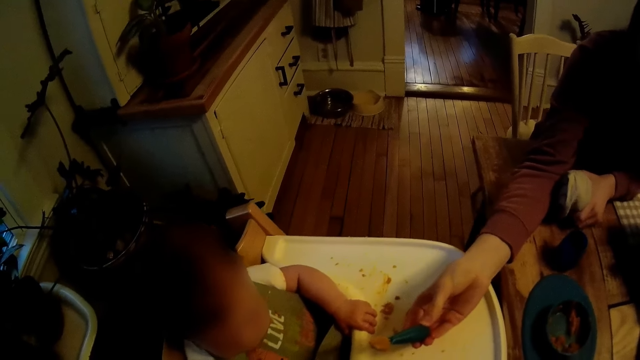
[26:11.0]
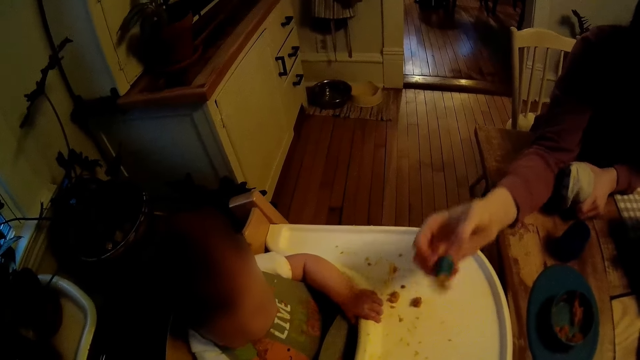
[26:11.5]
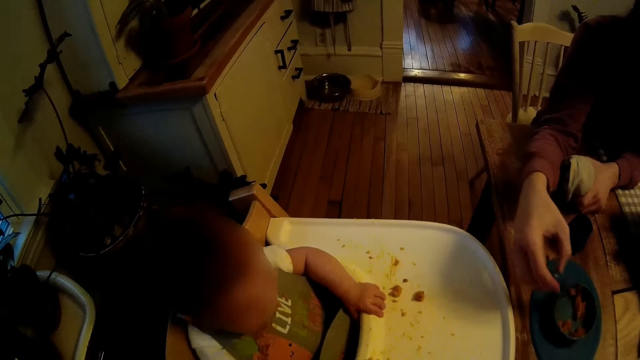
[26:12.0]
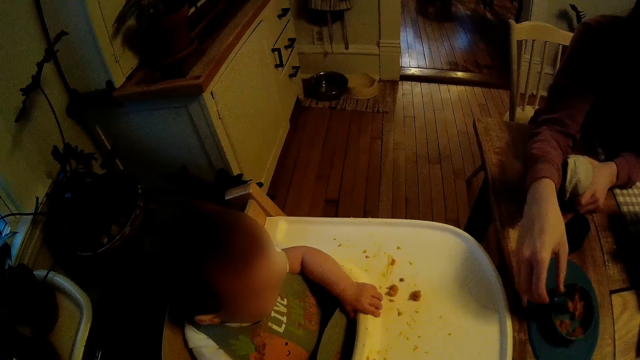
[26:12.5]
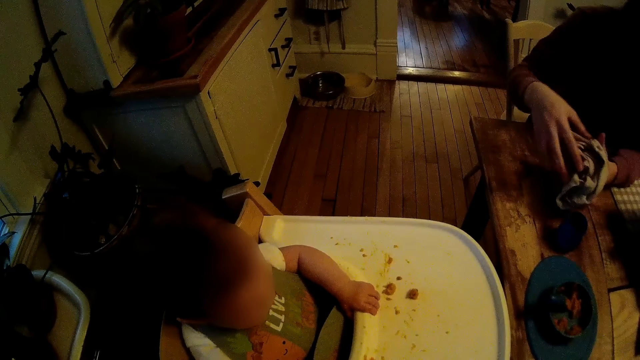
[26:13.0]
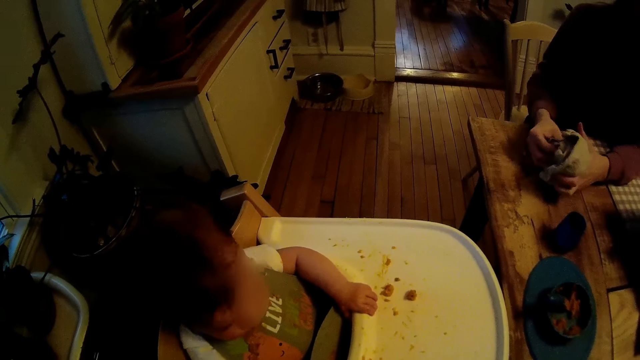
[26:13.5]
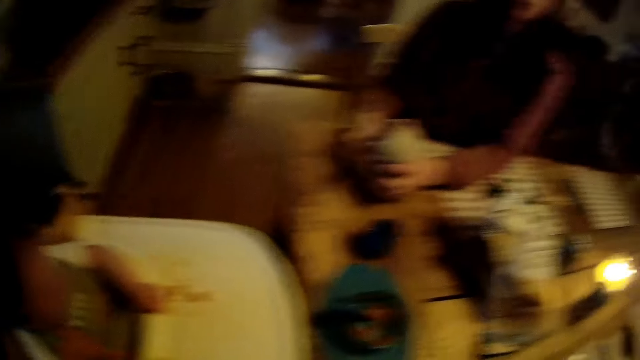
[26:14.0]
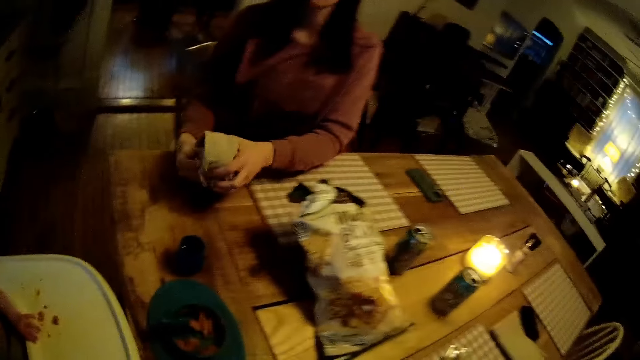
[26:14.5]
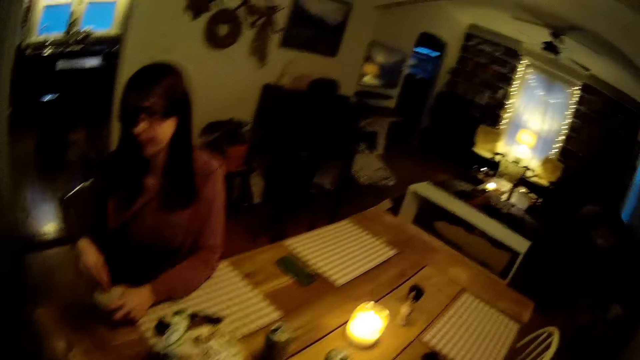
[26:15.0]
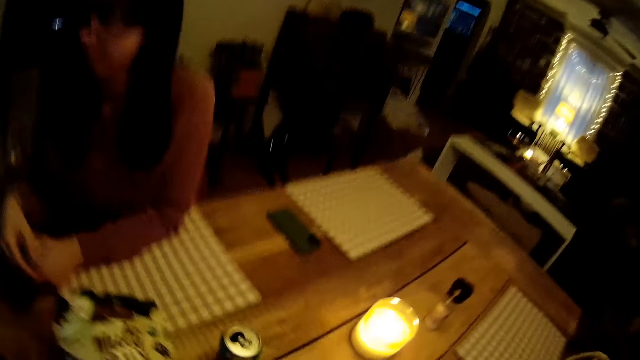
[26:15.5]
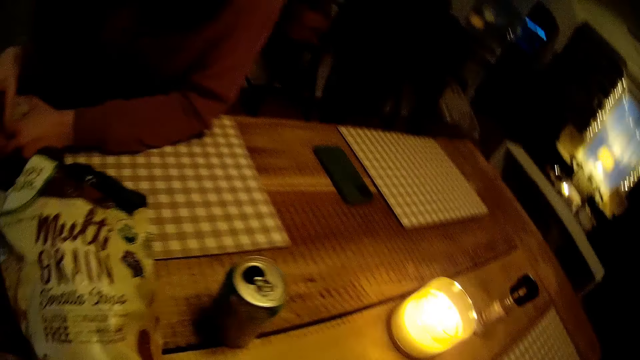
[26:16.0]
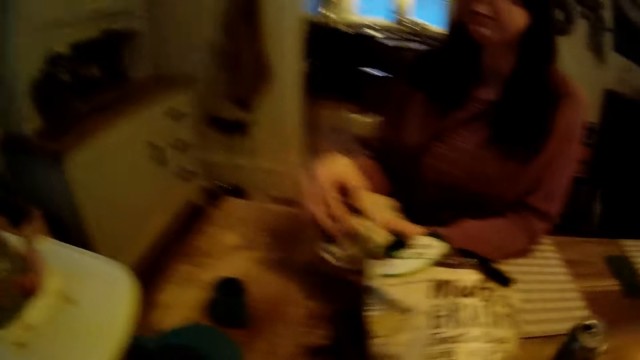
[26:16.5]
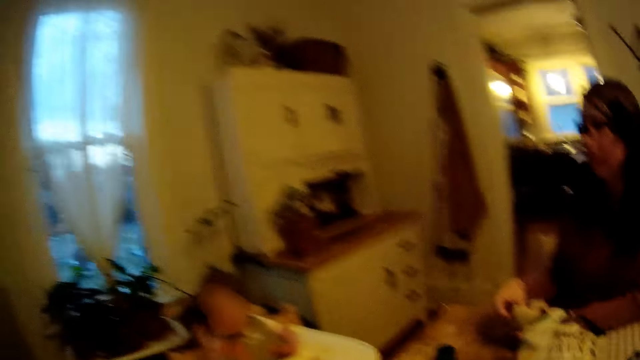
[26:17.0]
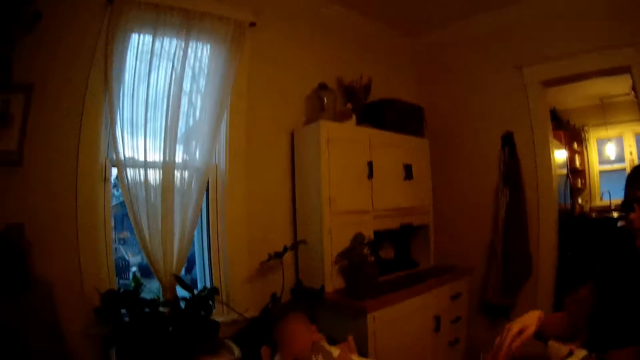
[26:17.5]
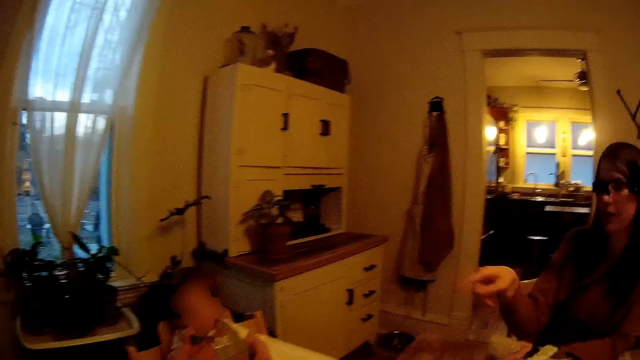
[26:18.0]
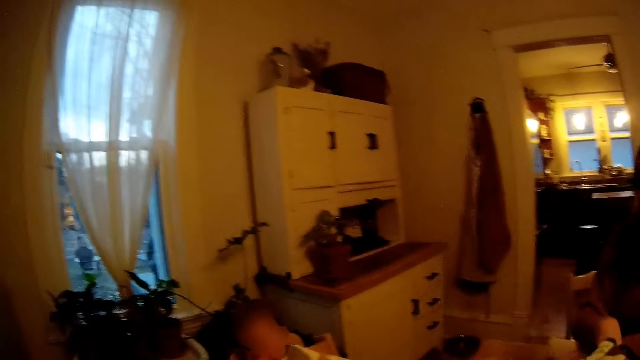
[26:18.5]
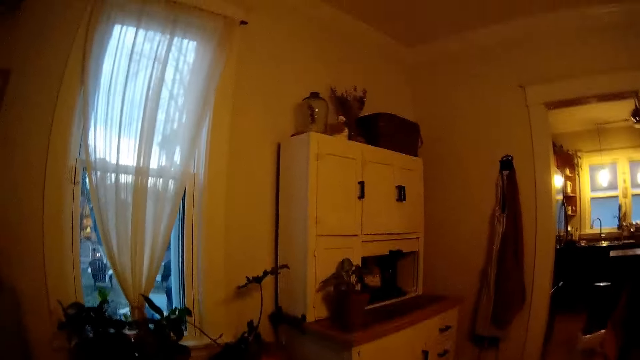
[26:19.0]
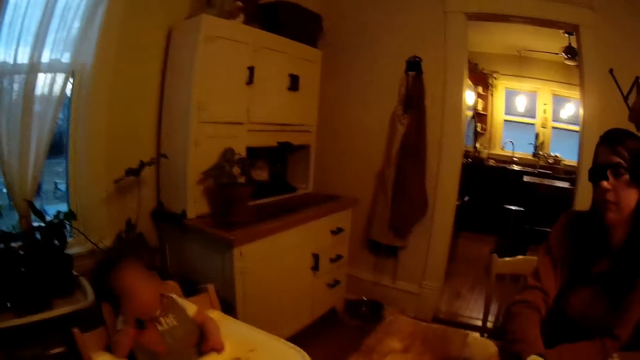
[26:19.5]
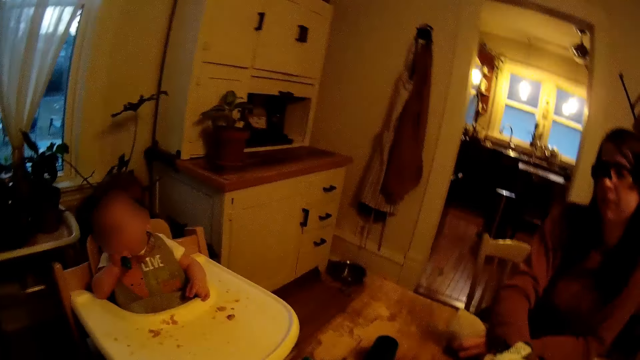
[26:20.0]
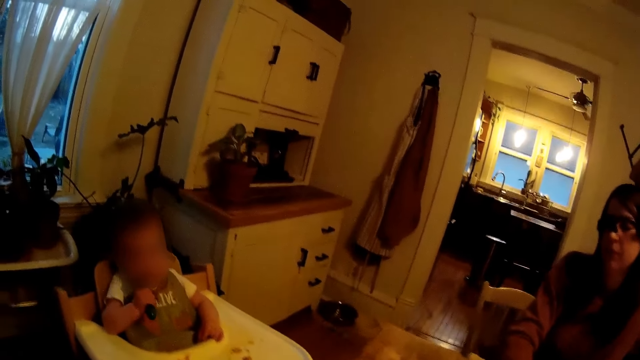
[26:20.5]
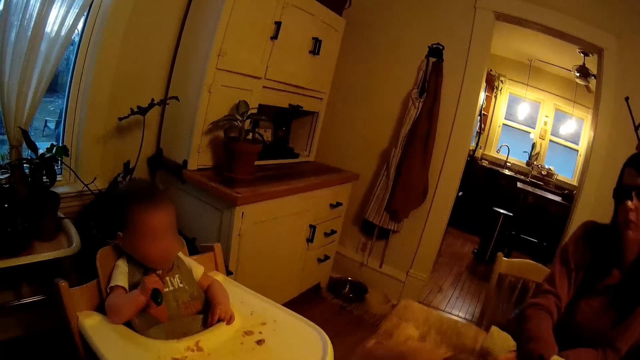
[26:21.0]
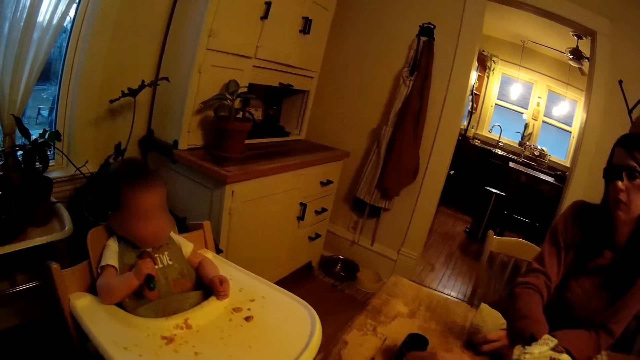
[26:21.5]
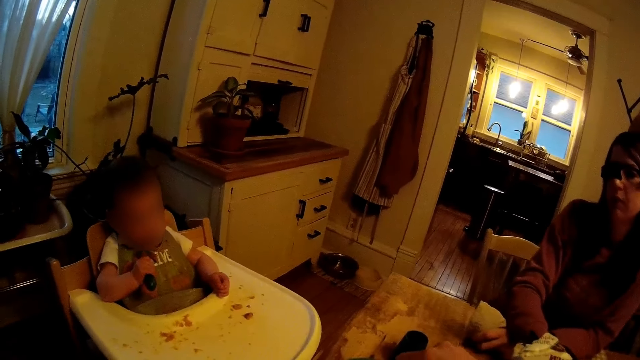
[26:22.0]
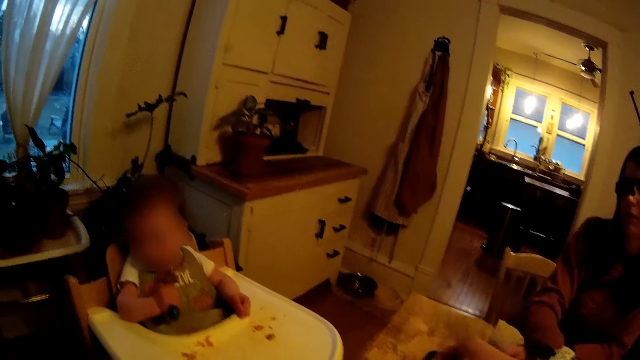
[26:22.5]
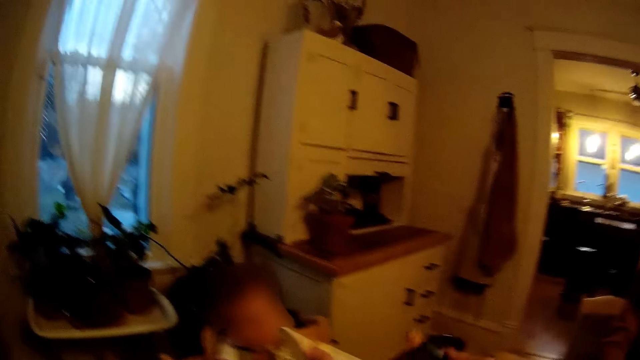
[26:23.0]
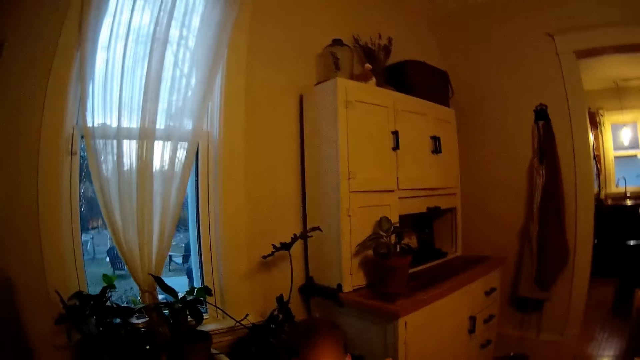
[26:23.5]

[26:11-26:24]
The woman drops the spoon of cereal into the bowl on the table with her right hand. She wipes her right hand with the towel in her left hand. She wipes her right hand with the towel again. The baby plays with a spoon in his right hand.

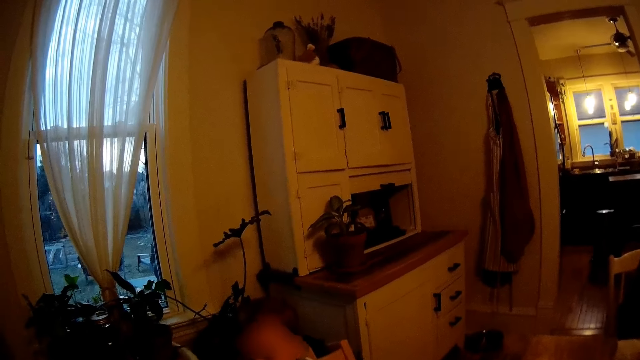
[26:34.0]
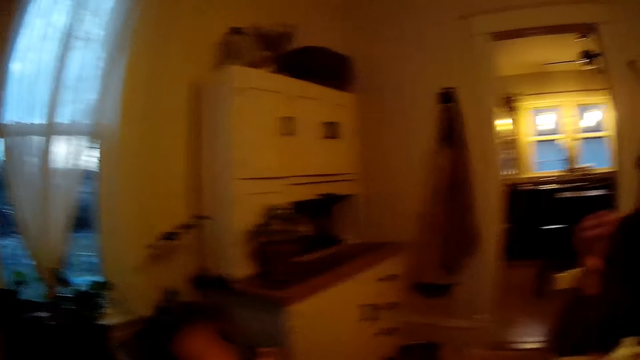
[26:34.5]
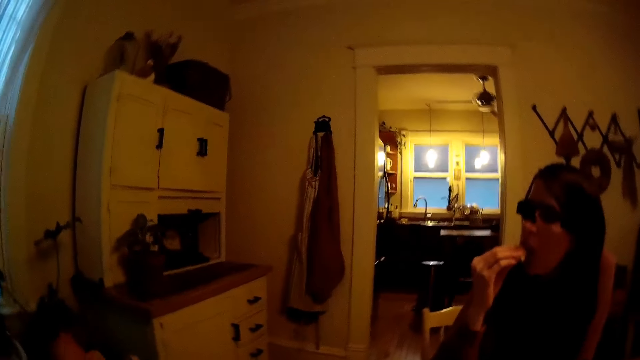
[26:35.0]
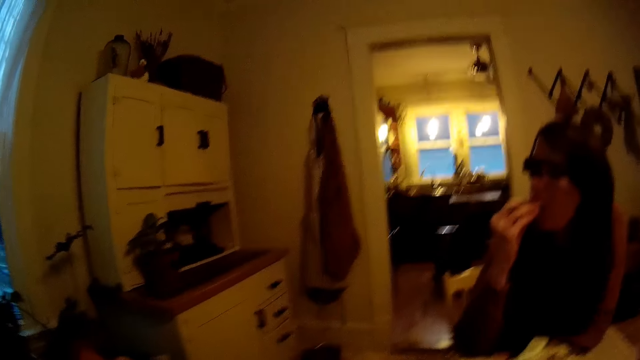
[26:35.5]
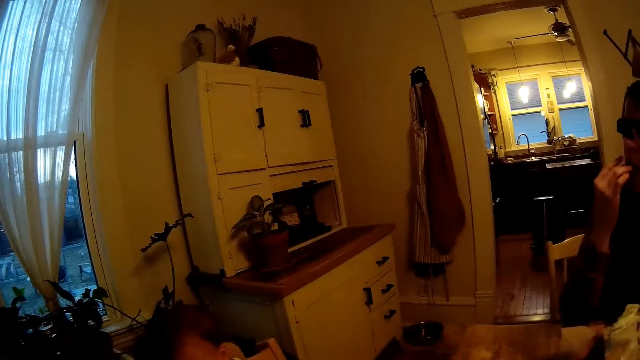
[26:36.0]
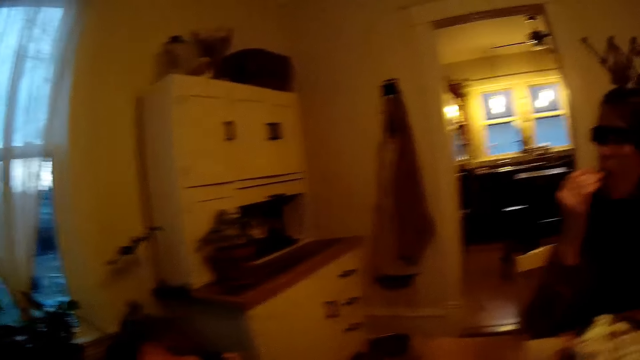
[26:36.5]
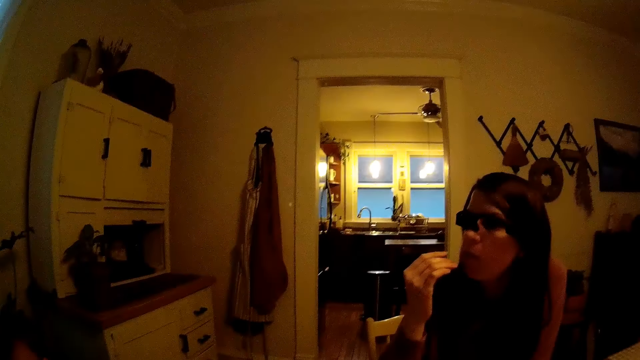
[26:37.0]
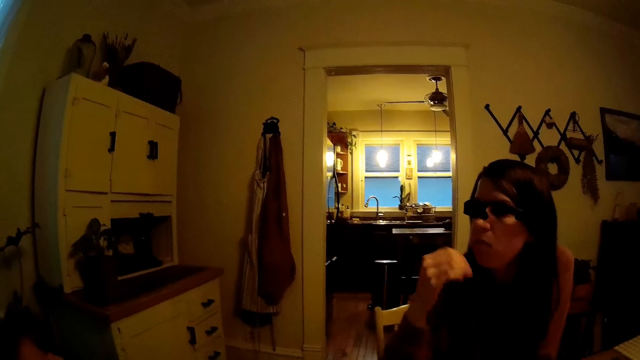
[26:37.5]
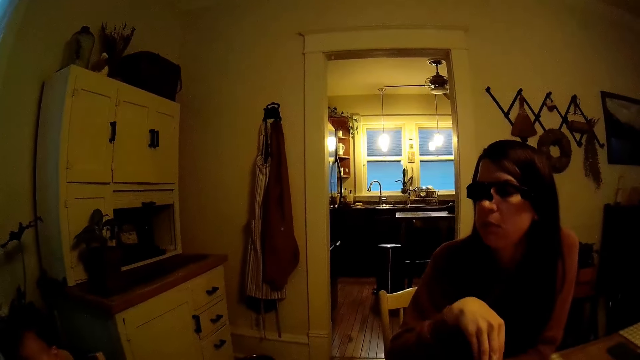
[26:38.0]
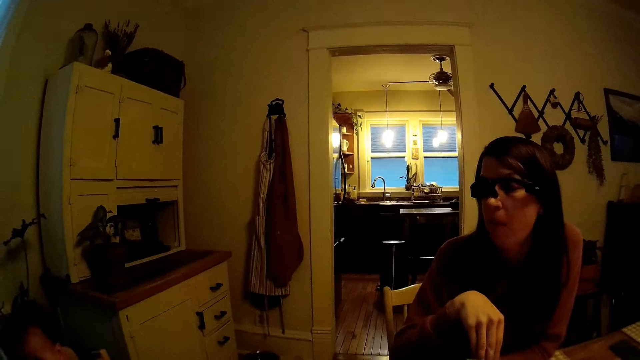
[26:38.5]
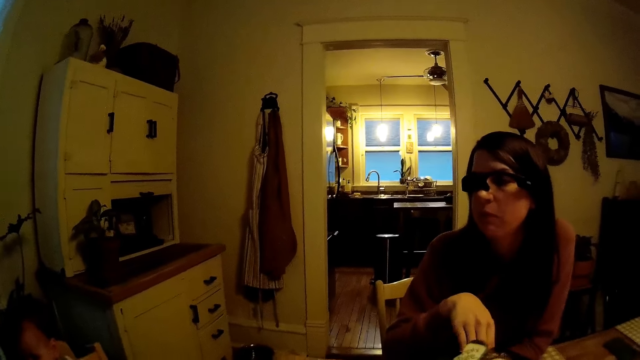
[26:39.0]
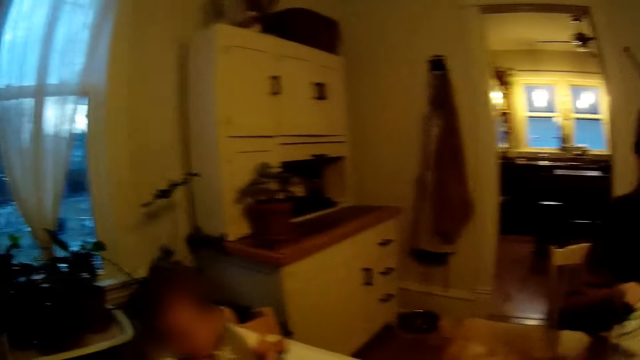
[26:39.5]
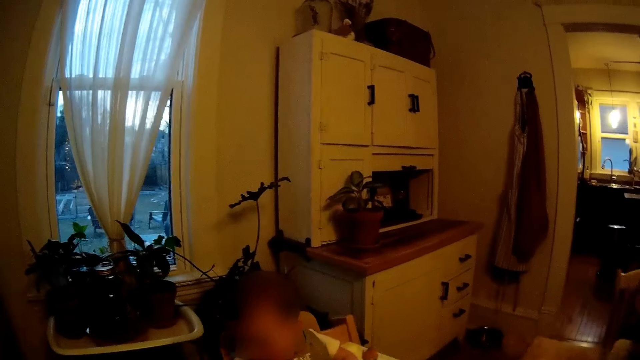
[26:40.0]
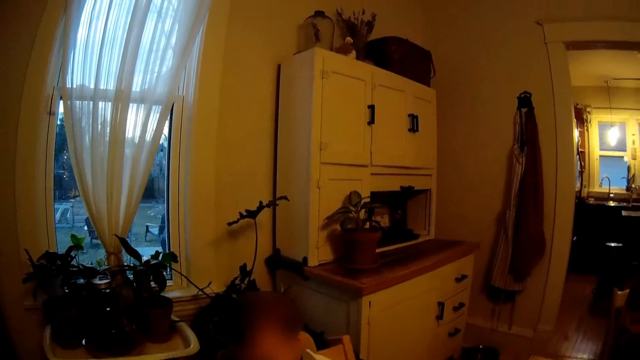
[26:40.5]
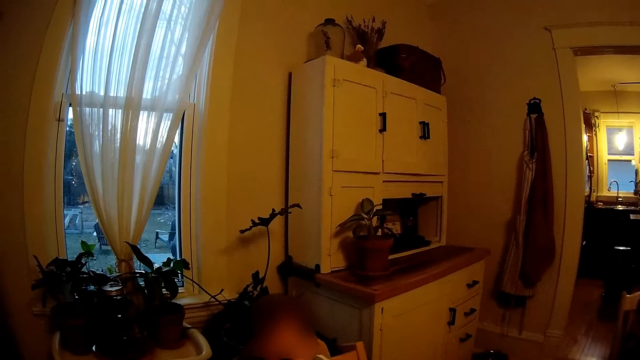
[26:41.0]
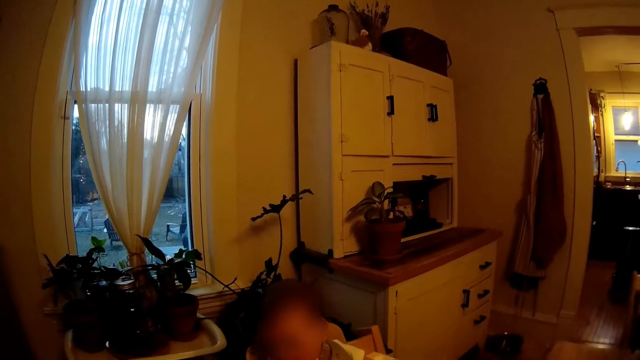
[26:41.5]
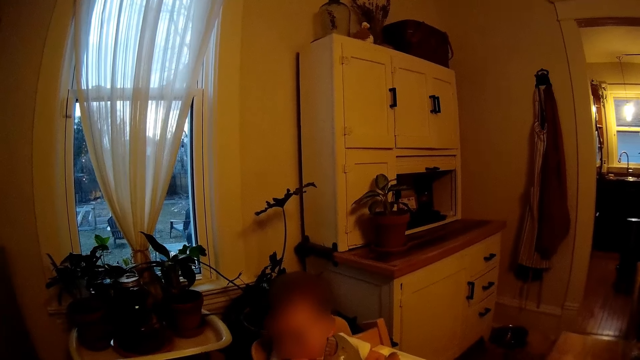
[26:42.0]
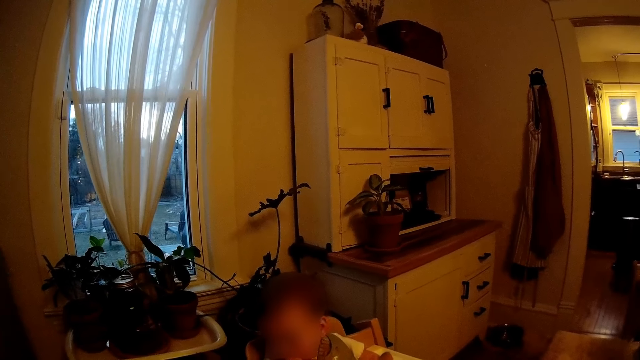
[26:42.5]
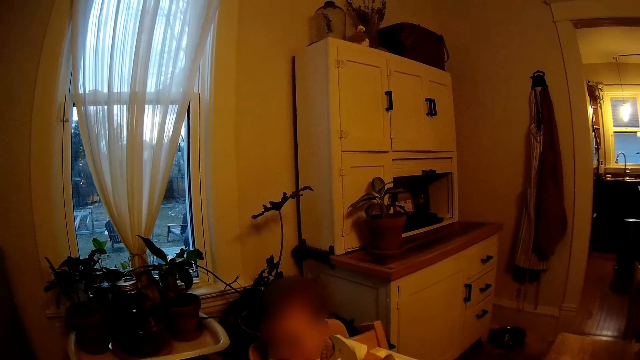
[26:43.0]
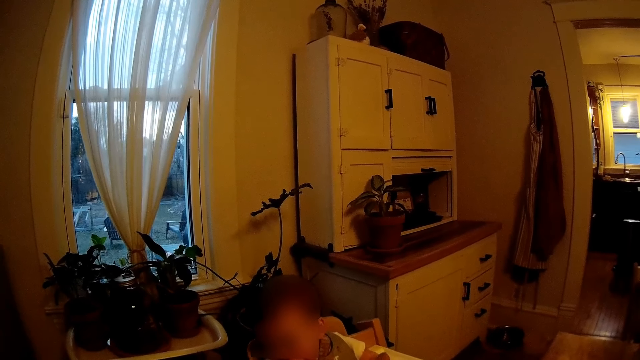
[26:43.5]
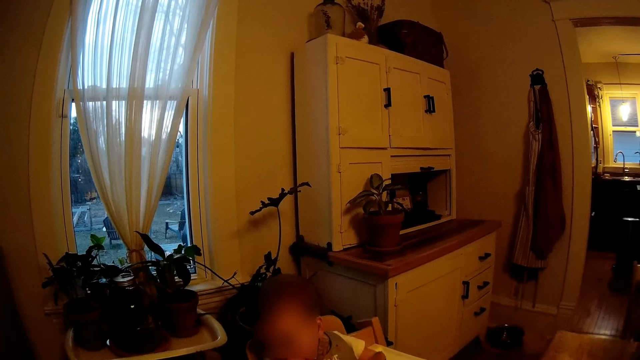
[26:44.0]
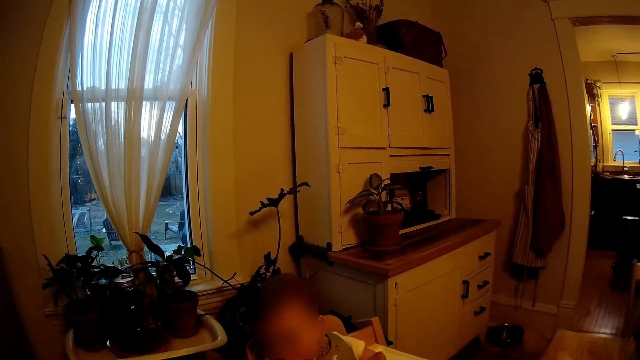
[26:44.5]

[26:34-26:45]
The woman eats chips with her right hand. She picks a chip from the pack of chips on the table with her right hand.
